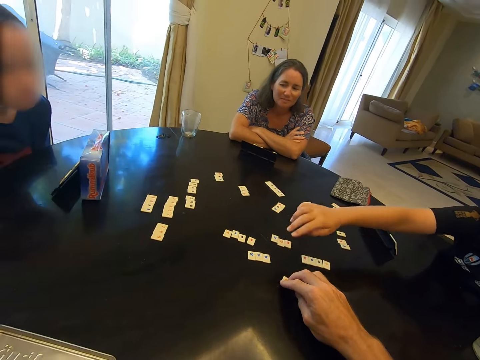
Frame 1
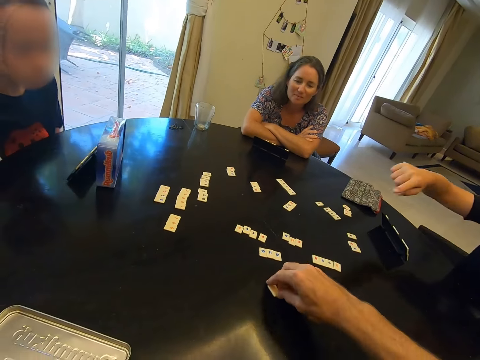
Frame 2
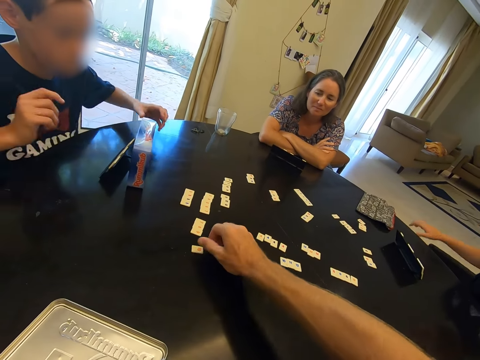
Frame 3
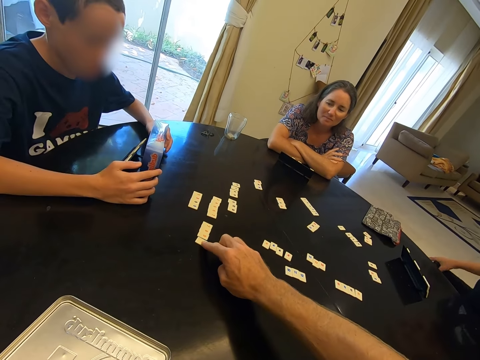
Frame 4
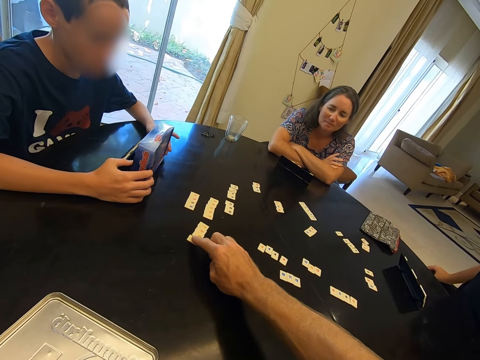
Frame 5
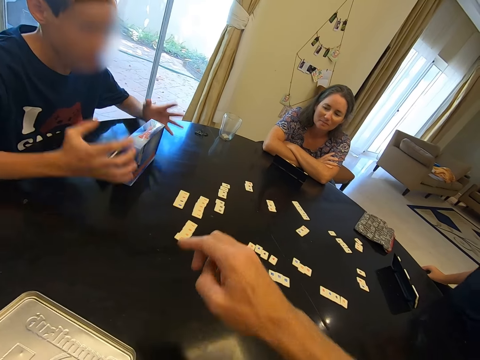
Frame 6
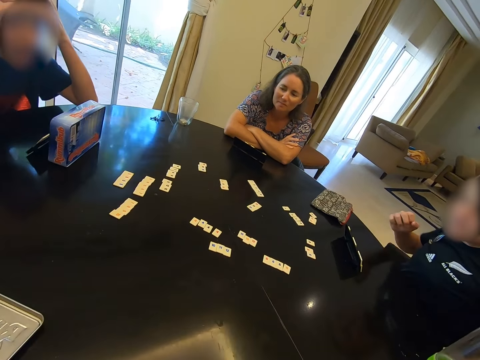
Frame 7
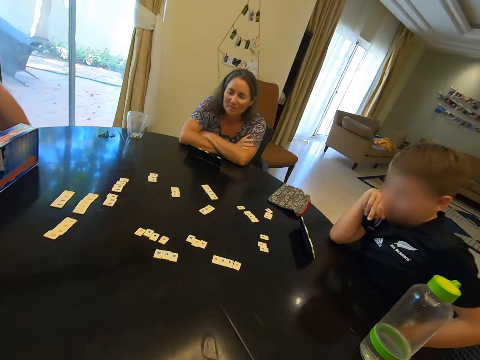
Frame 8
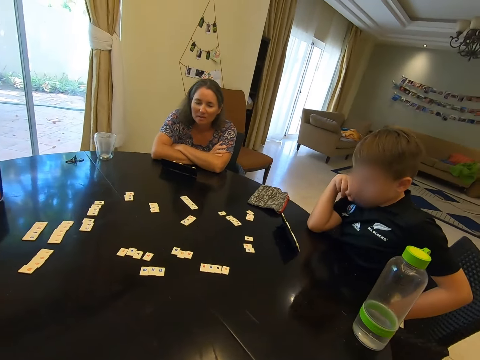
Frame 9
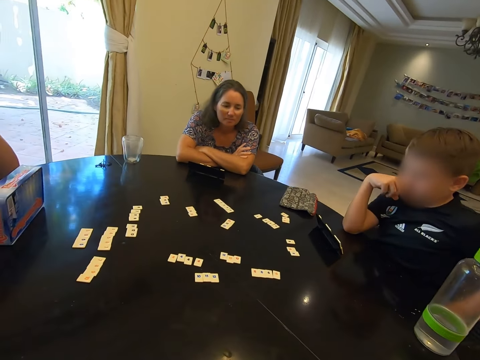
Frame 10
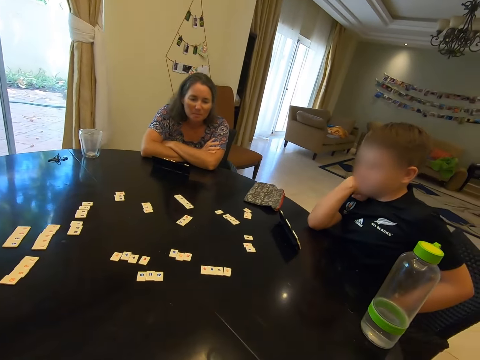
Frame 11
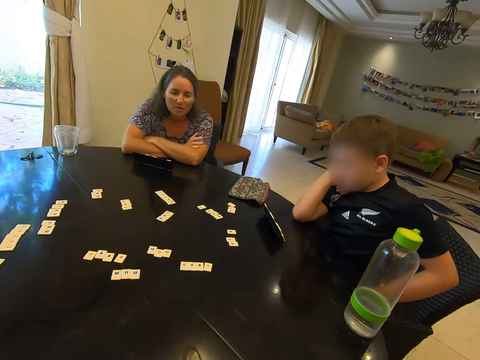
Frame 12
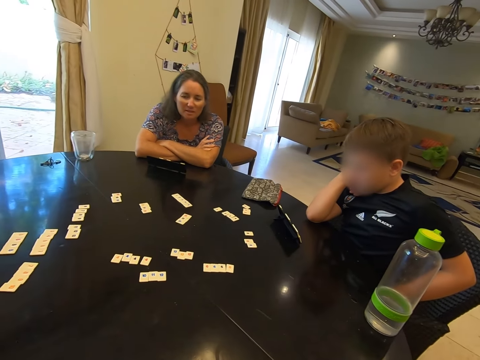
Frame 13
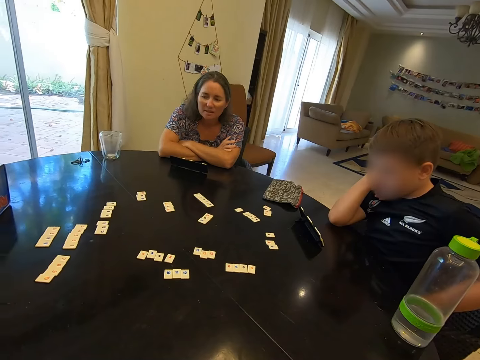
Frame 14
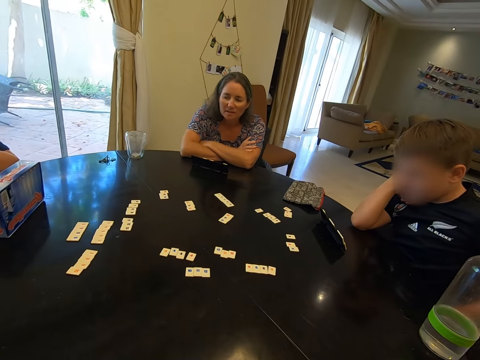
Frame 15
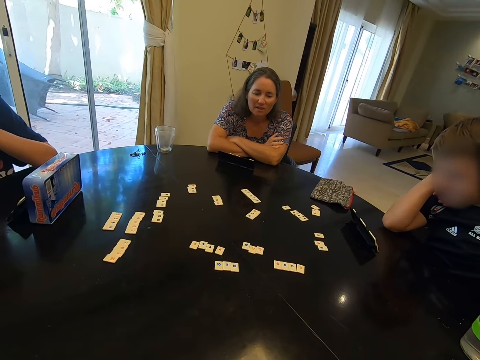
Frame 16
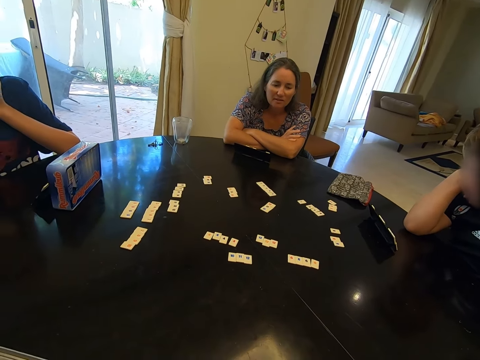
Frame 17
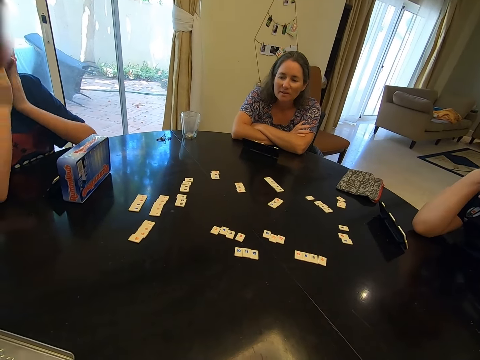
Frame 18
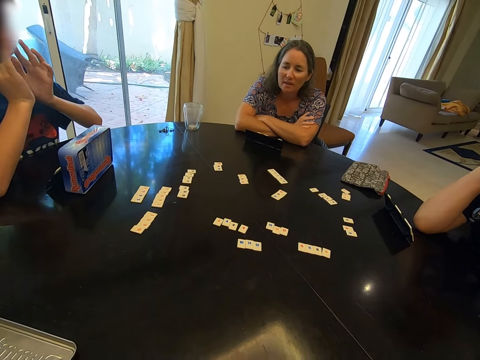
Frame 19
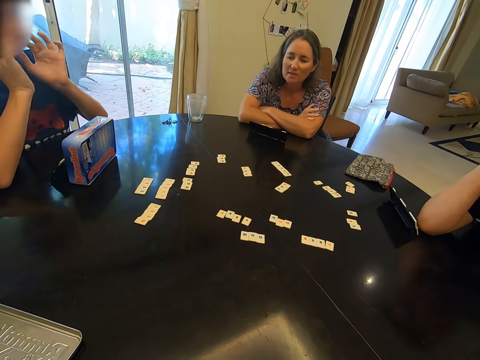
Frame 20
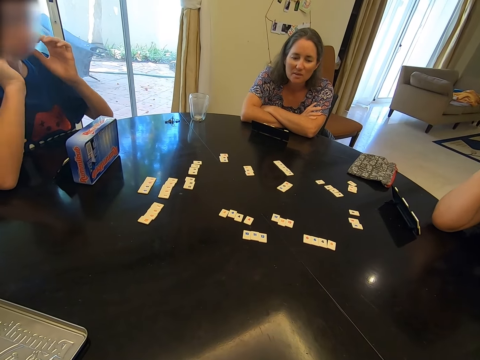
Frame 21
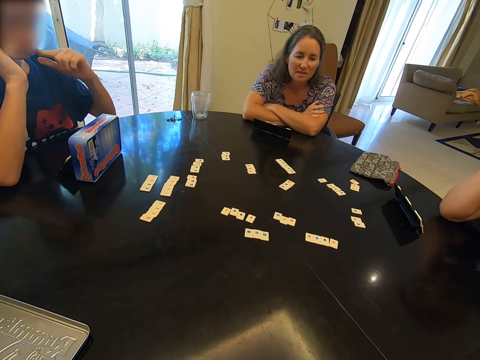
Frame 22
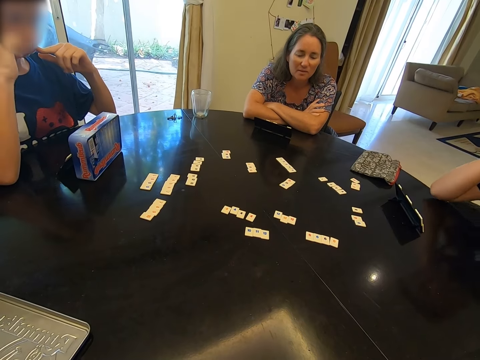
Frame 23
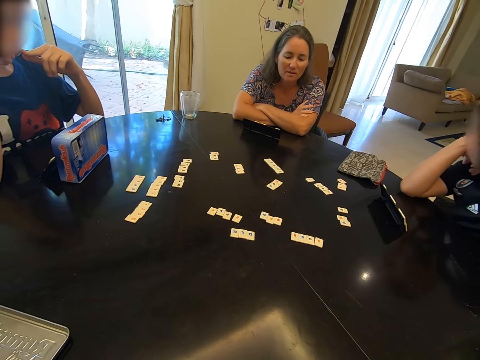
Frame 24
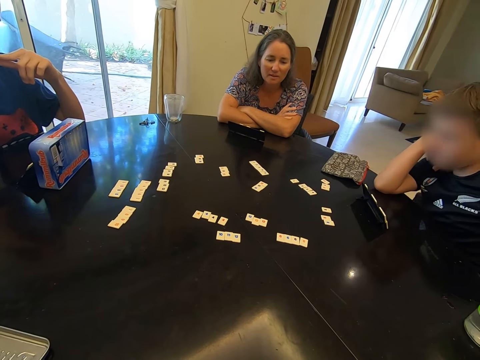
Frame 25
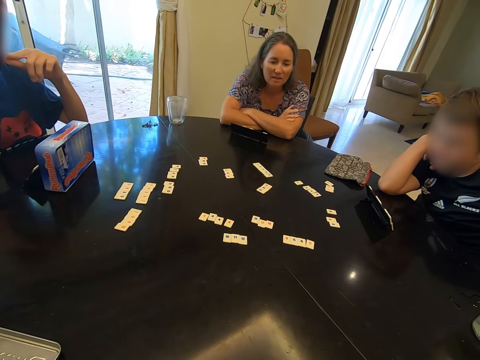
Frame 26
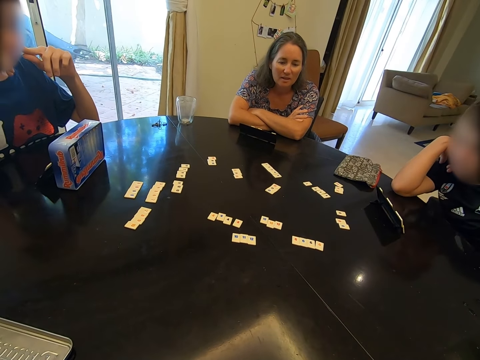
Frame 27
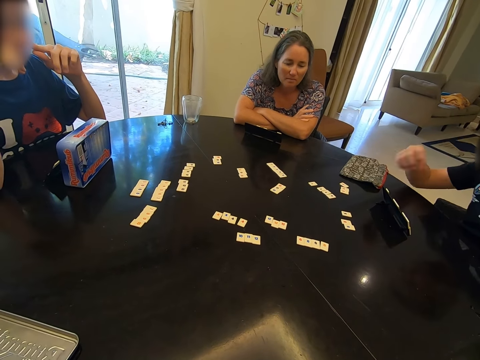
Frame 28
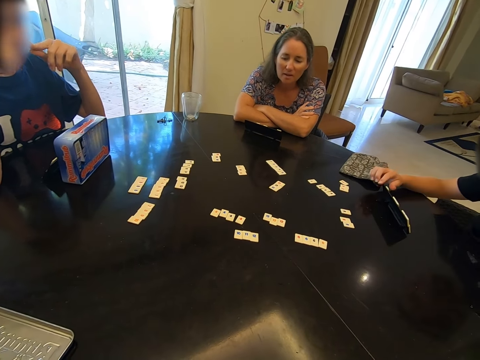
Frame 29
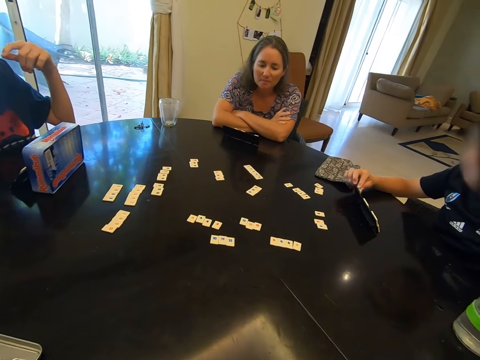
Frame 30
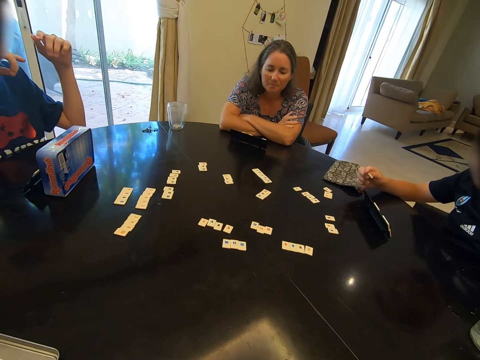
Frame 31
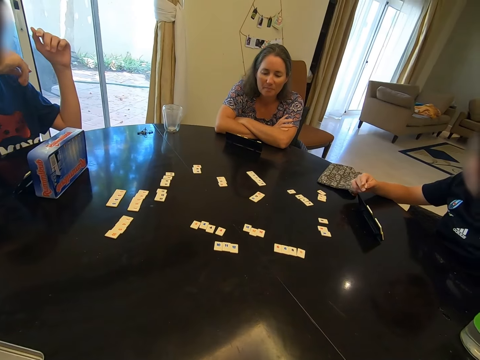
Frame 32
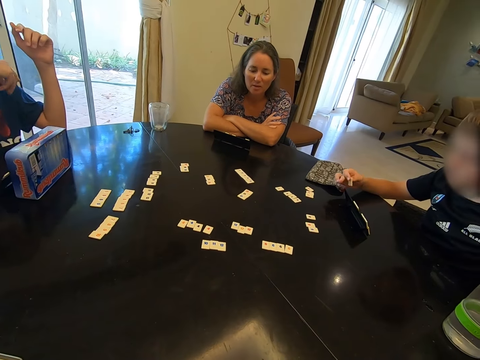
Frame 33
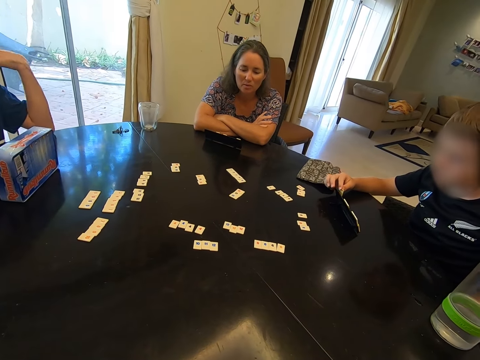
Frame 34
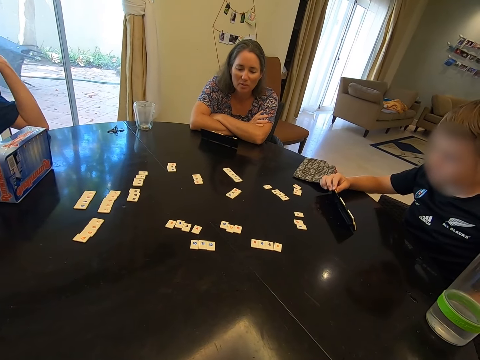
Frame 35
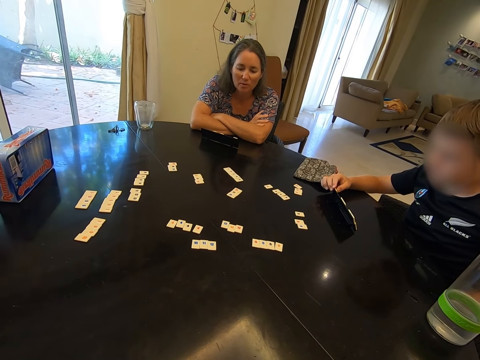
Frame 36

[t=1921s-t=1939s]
The camera wearer aligns the scrabble tile on the table. A boy holds a scrabble box. The camera wearer plays a rummy board game in a room. The boy holds up his head with both hands. Another boy leans on her hand. A lady talks to the children. The first boy holds up his chin with both hands. The other boy plays a rummy board game in a room and picks up a scrabble tile from a scrabble rack. The first boy talks to the other boy in a room.

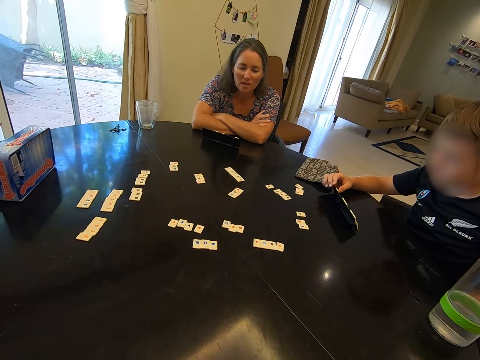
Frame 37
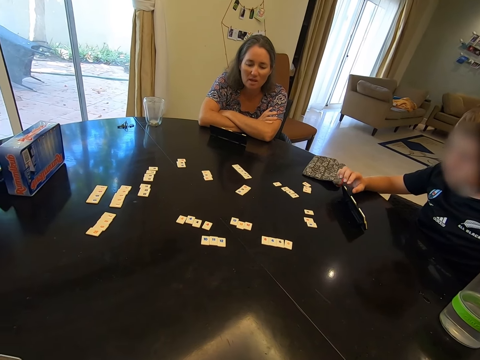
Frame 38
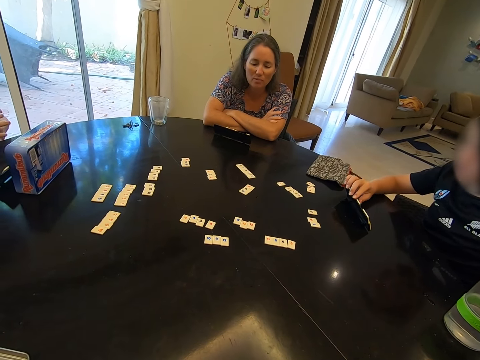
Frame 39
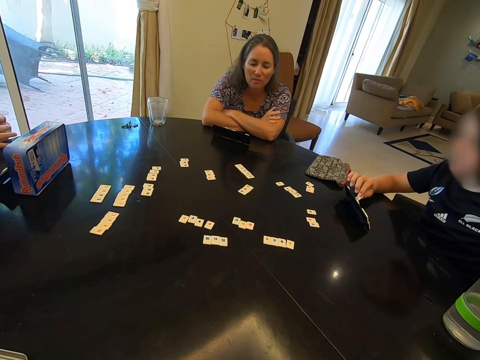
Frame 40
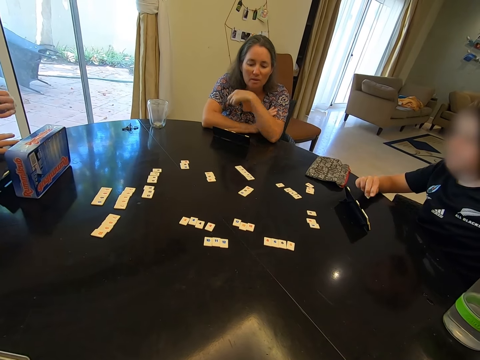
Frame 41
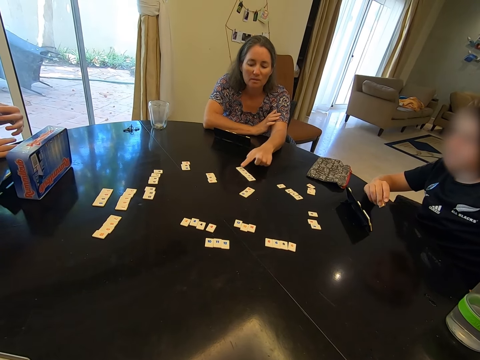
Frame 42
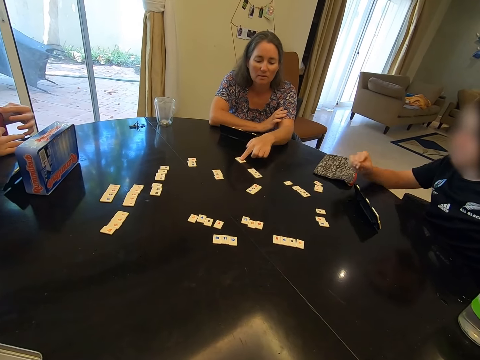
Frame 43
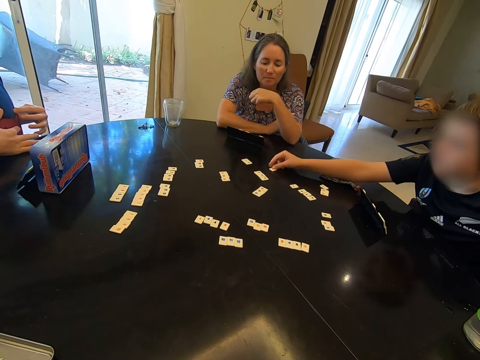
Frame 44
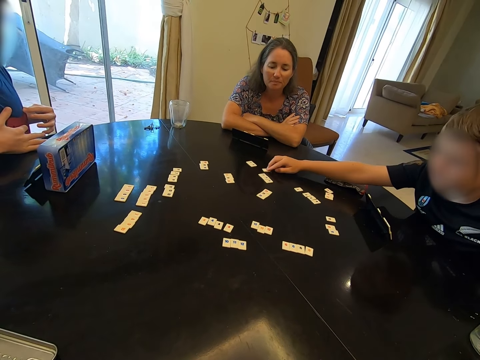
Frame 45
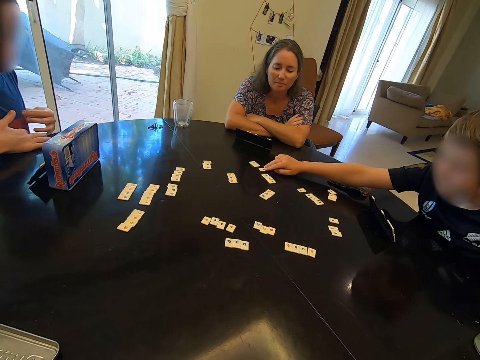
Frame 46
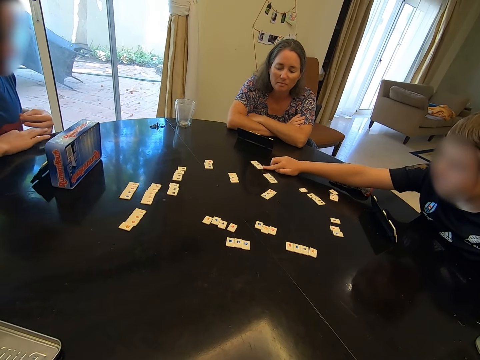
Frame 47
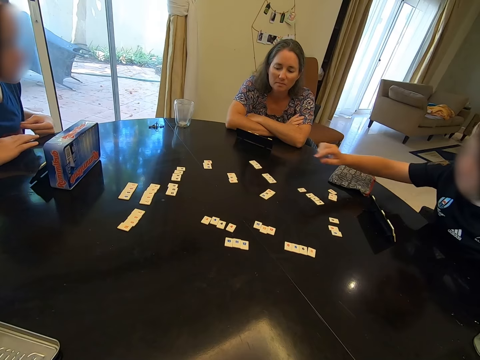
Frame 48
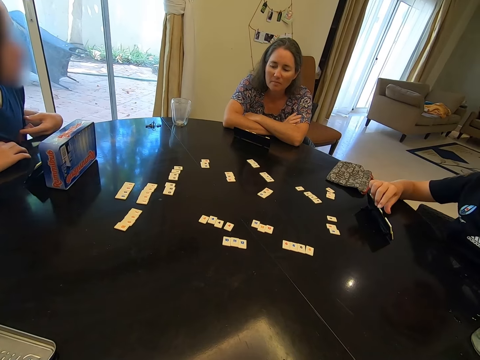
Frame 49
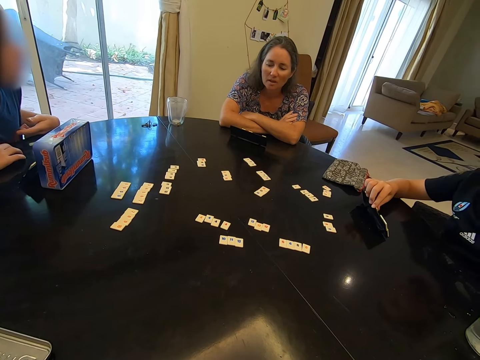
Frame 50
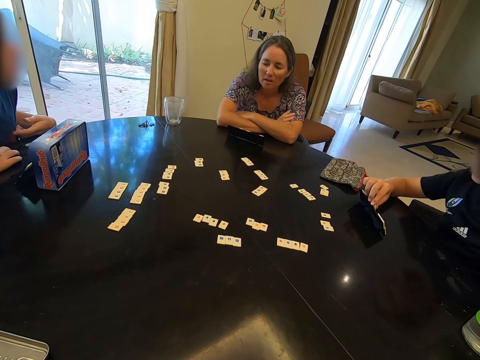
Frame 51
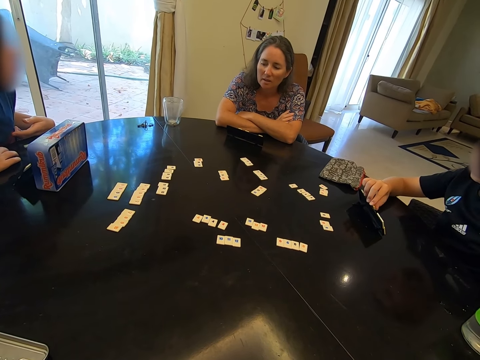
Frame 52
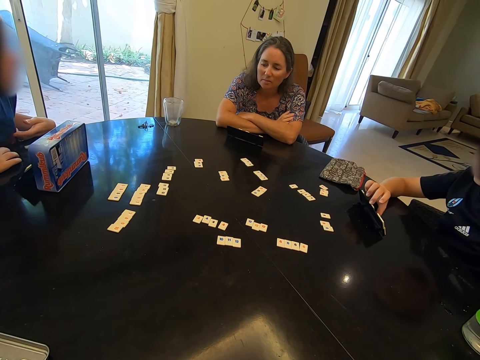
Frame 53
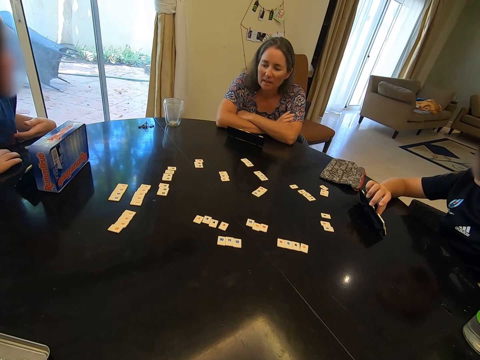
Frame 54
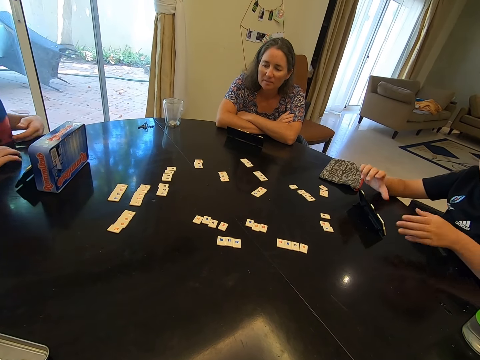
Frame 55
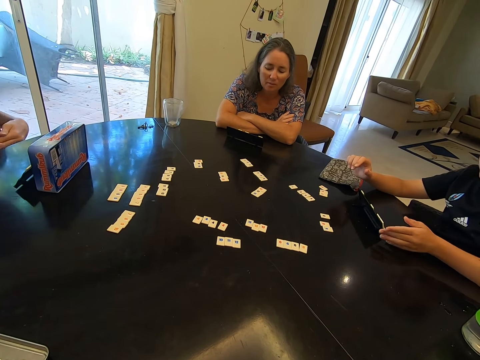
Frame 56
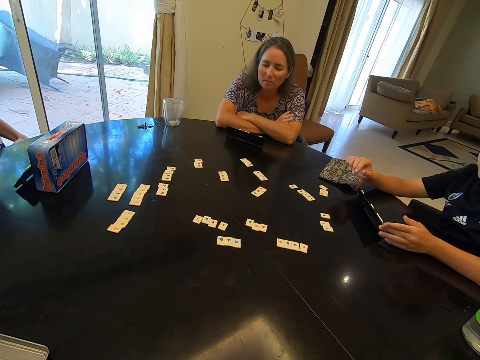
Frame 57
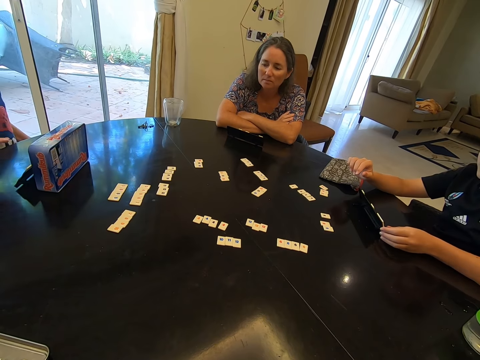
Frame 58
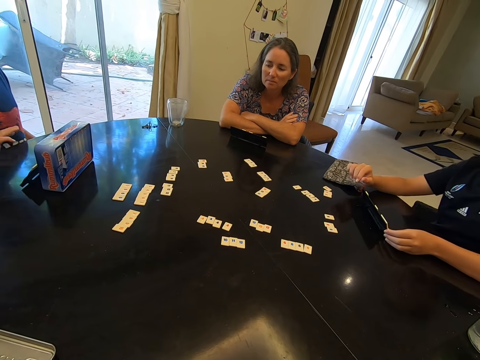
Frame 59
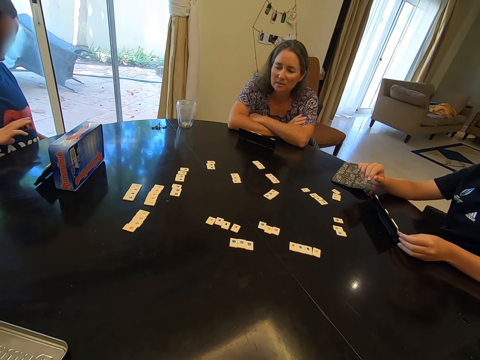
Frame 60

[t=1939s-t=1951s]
A lady talks to the children in a room. The lady moves a scrabble tile. A boy slides a scrabble tile on the table. The boy plays a rummy board game in a room. Another boy talks to the lady in a room. The first boy organizes the scrabble tiles. The lady talks to the children in a room. The first boy holds a rummy board with the left hand. The other boy wipes his t-shirt and sits back on a chair.
